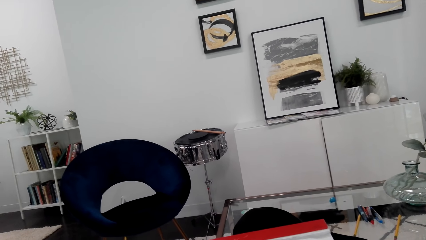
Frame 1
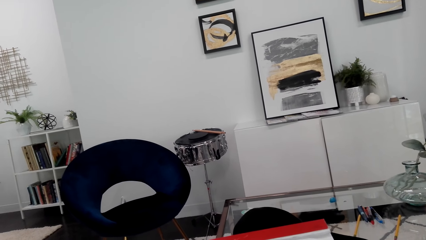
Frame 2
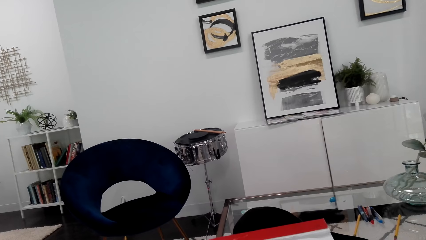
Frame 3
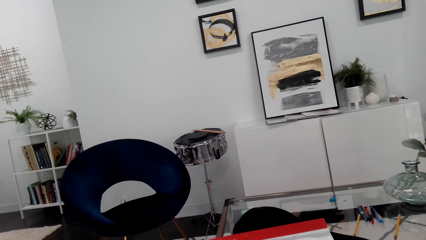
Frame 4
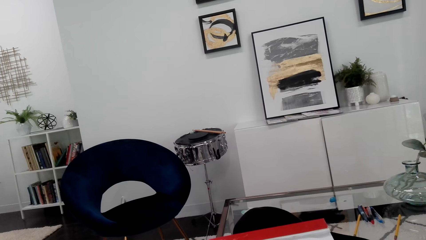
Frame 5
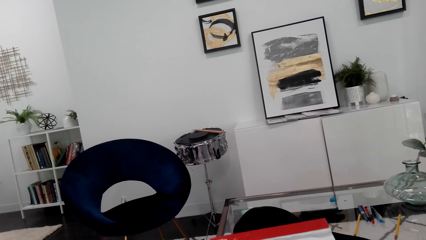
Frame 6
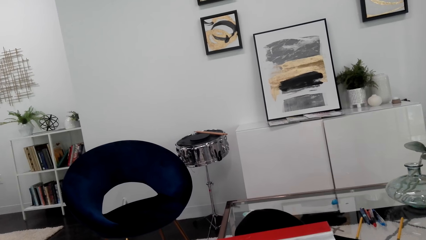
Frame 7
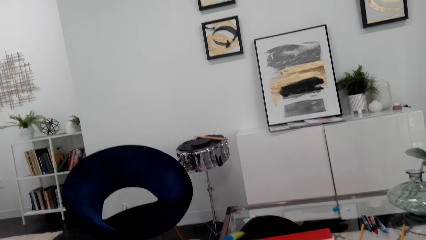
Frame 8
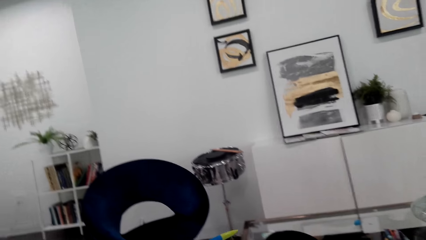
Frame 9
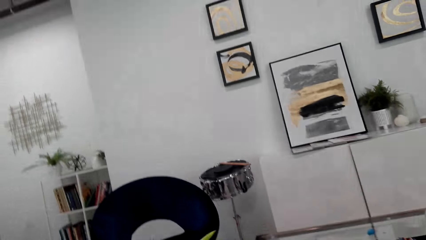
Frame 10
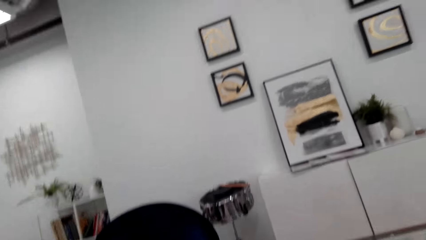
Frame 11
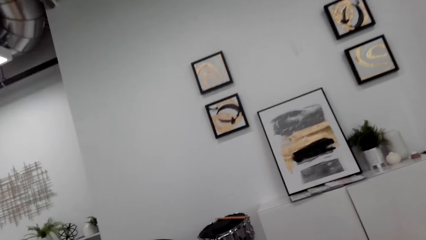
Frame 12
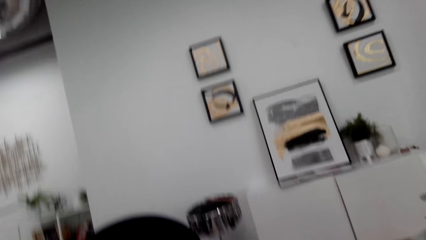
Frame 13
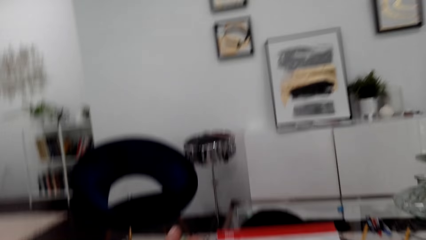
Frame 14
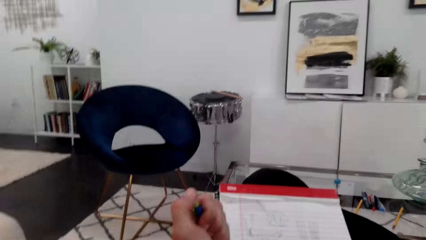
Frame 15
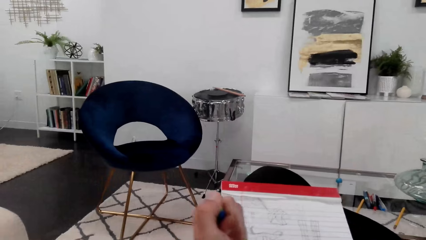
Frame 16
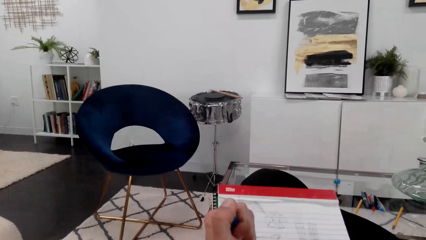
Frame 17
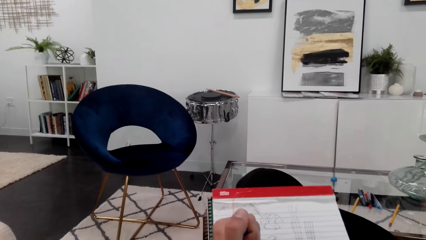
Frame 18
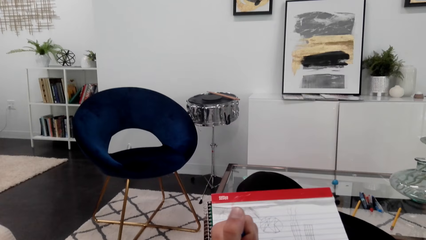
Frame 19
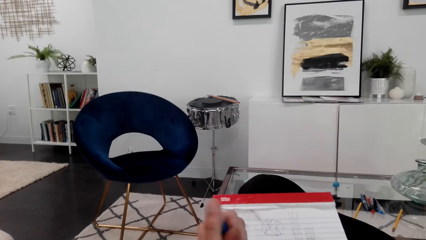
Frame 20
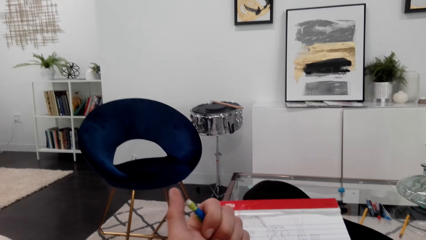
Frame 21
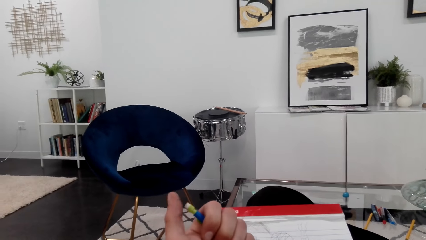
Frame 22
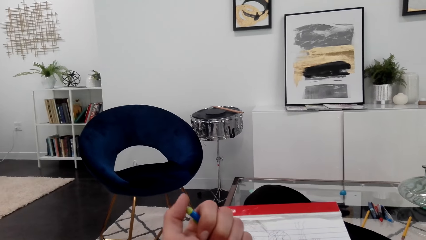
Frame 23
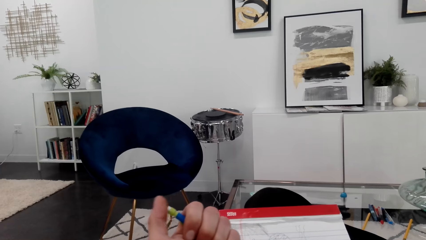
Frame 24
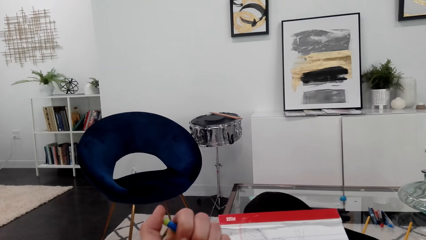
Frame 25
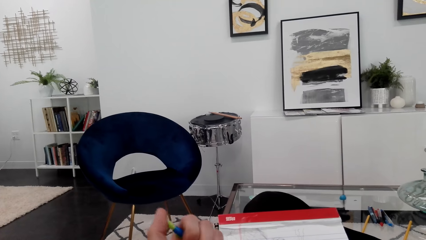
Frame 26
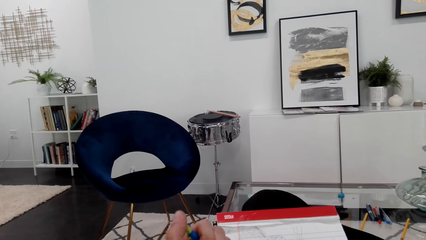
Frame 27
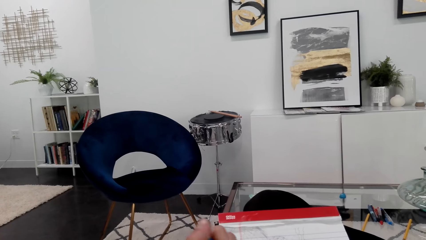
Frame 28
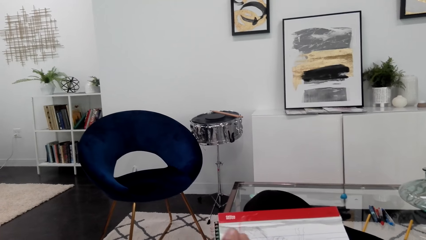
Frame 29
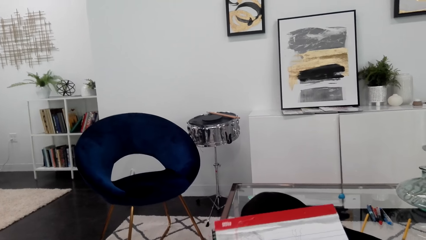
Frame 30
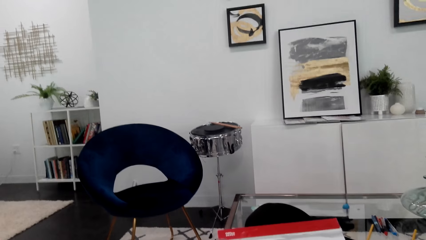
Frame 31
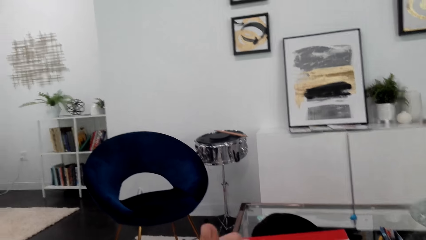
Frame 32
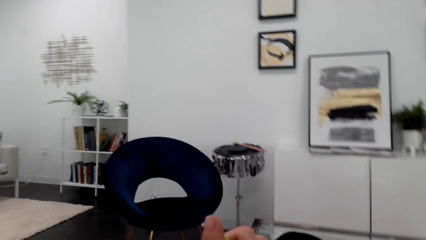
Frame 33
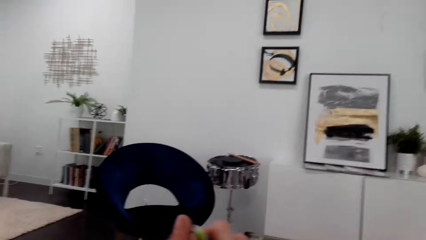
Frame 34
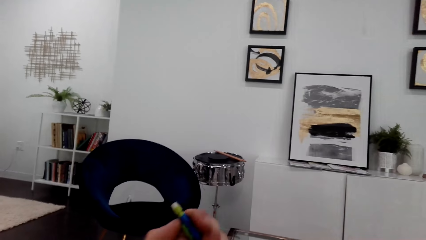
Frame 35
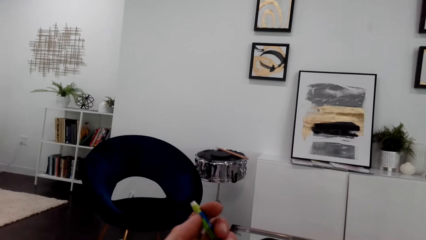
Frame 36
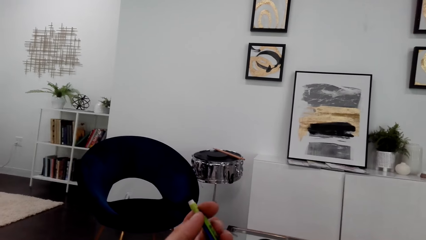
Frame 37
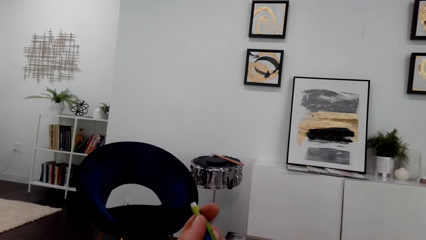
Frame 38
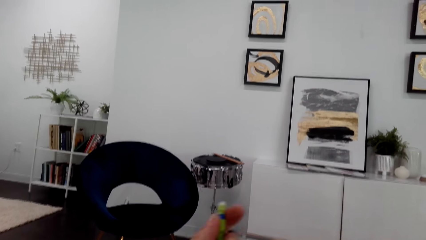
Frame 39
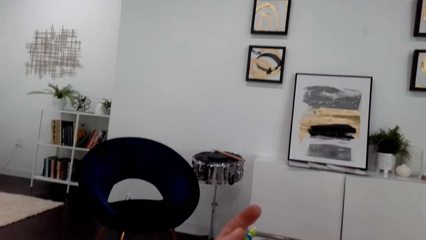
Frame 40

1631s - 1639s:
The camera wearer looks around.

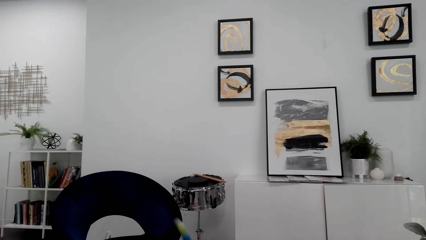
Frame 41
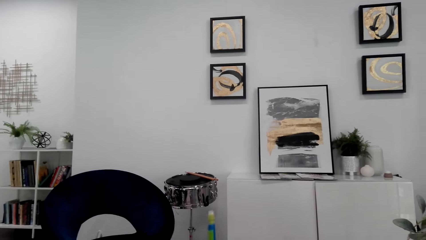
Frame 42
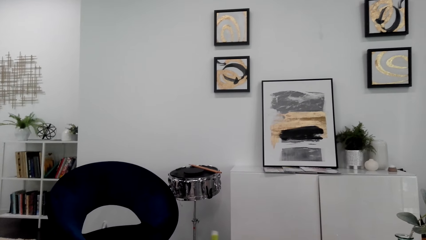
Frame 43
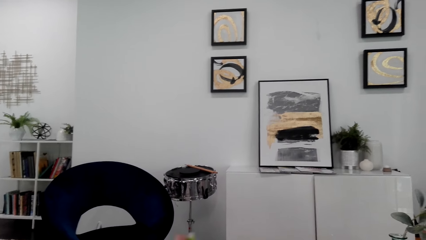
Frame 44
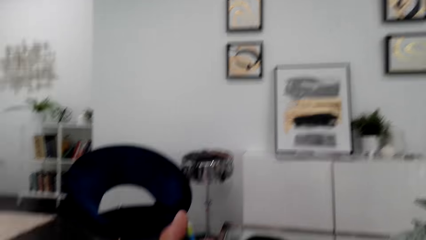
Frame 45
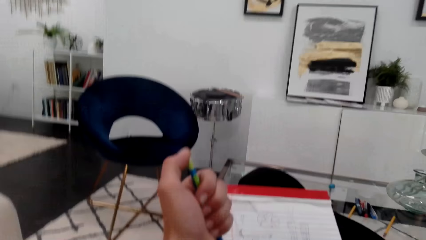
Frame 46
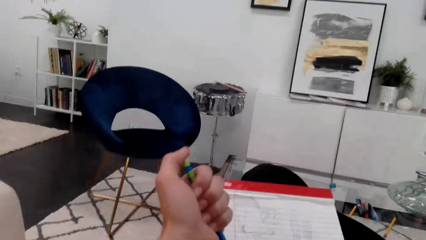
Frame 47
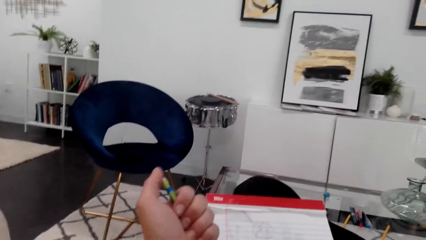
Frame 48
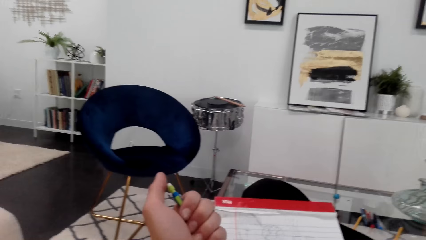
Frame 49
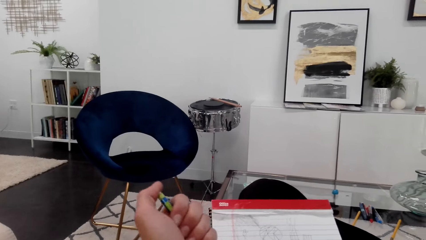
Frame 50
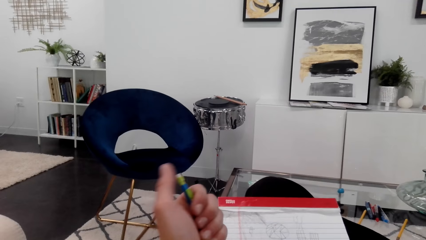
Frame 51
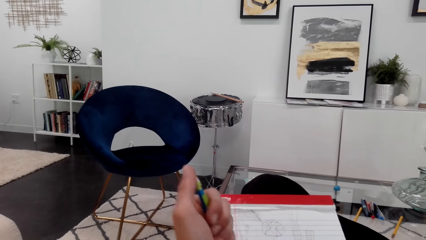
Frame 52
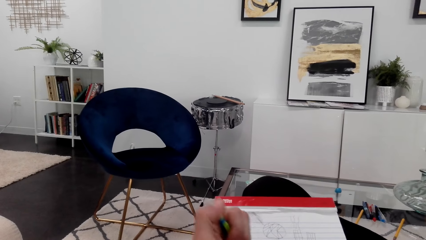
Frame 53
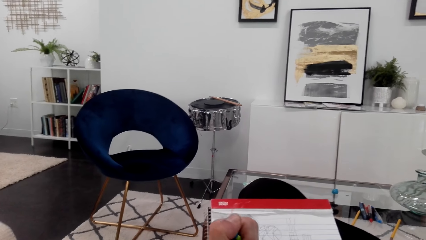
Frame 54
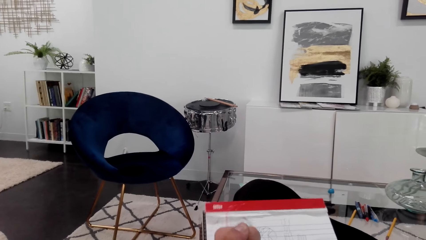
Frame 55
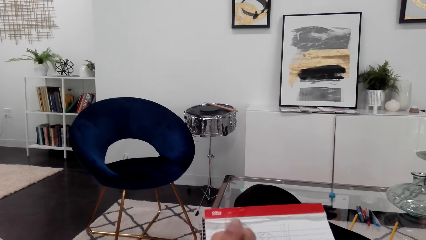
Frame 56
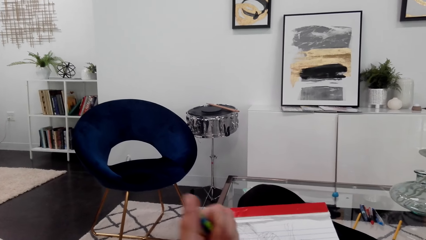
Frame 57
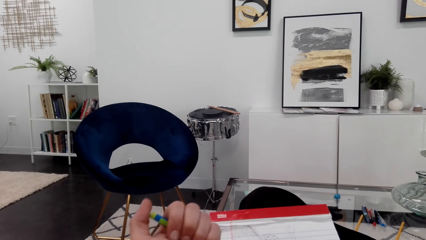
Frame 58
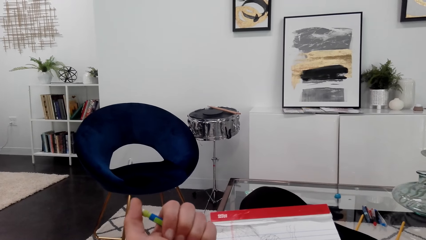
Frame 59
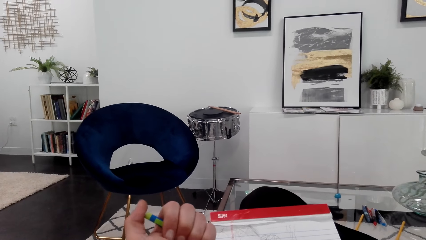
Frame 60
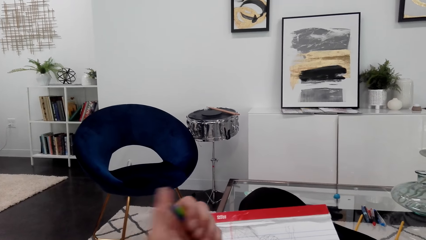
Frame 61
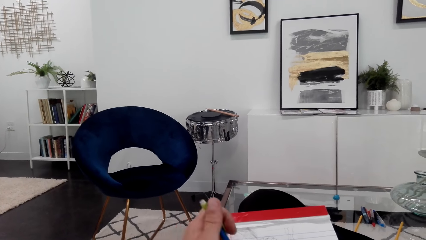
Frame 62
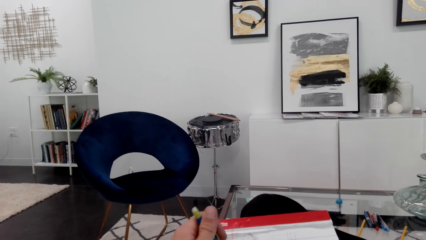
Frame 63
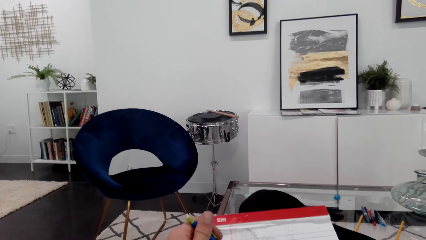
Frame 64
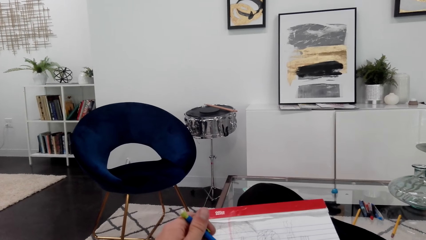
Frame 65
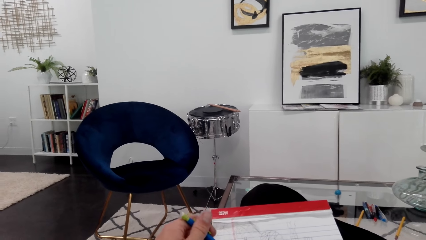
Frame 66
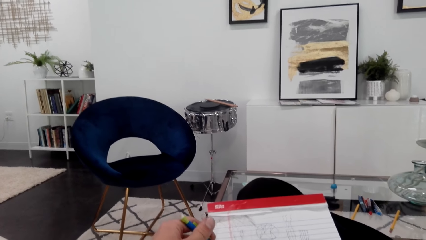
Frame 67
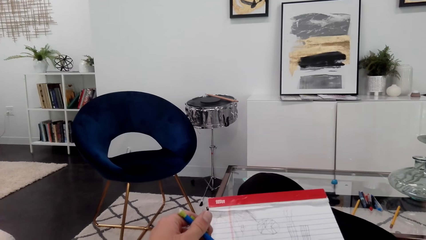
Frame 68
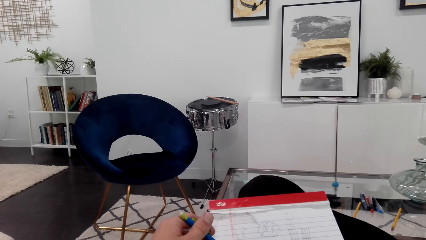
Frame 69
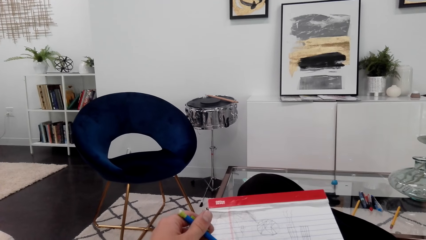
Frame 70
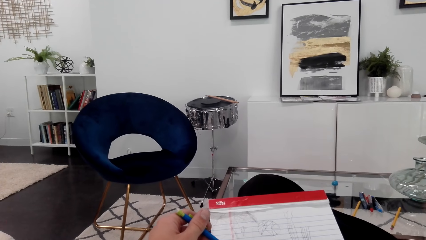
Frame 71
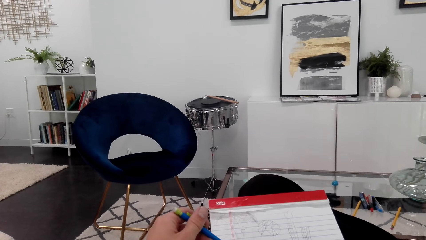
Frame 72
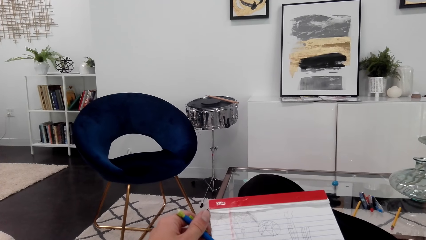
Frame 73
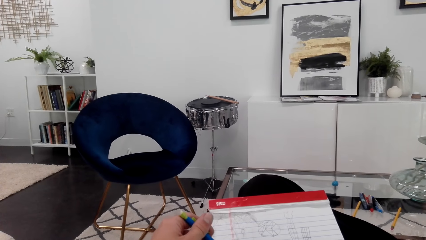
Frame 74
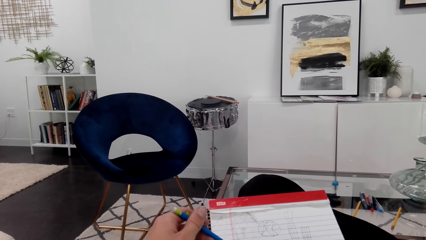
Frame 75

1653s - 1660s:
The camera wearer presses the top of the pencil.
